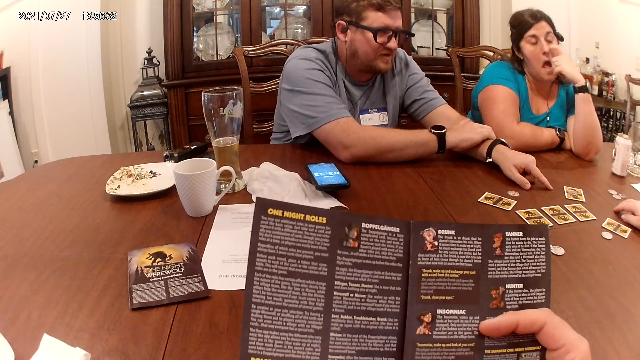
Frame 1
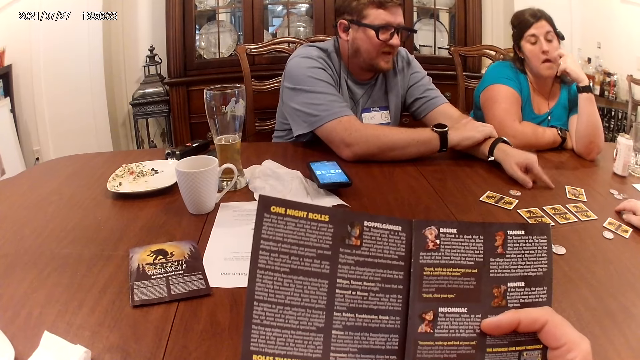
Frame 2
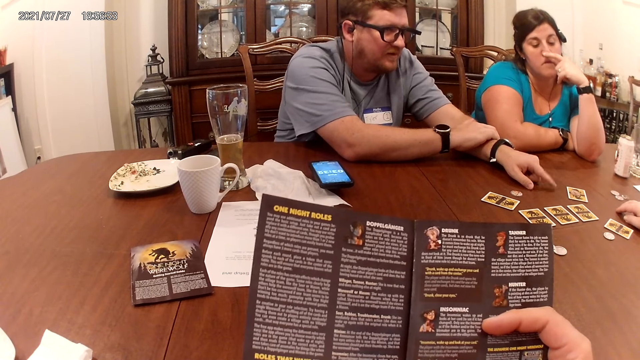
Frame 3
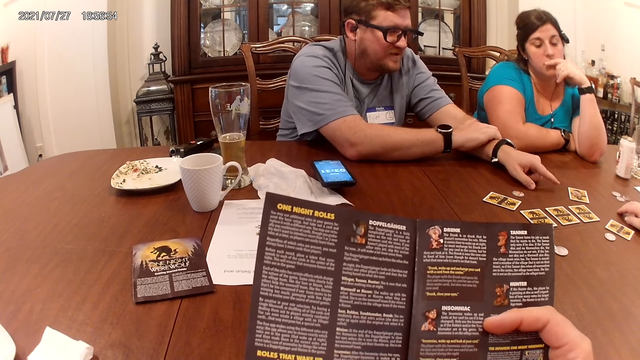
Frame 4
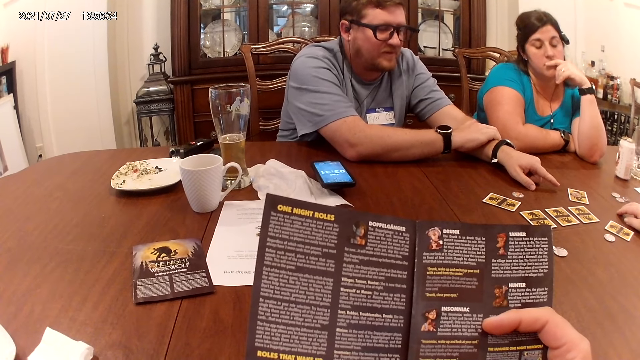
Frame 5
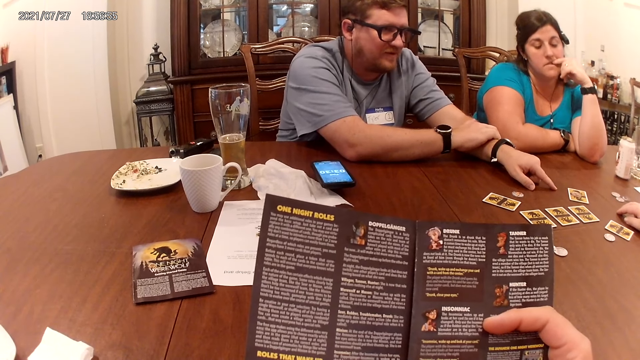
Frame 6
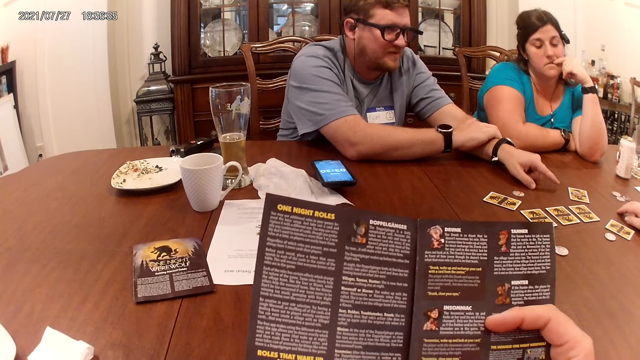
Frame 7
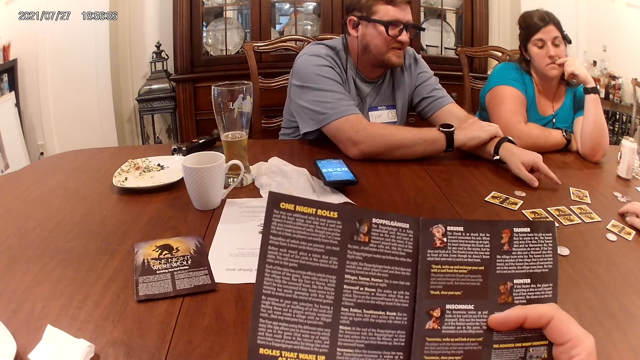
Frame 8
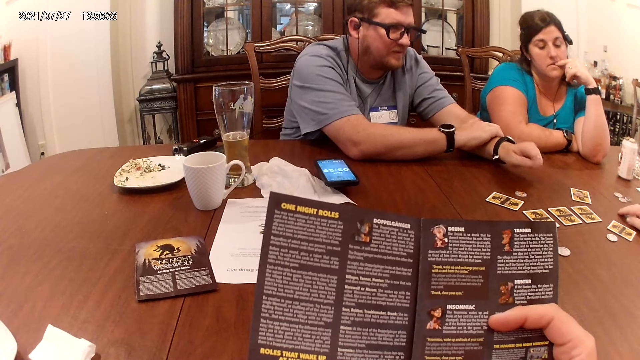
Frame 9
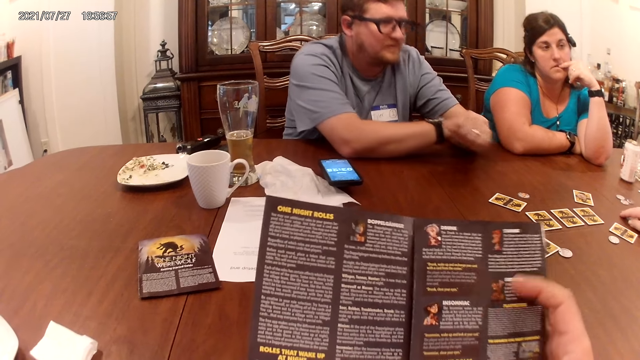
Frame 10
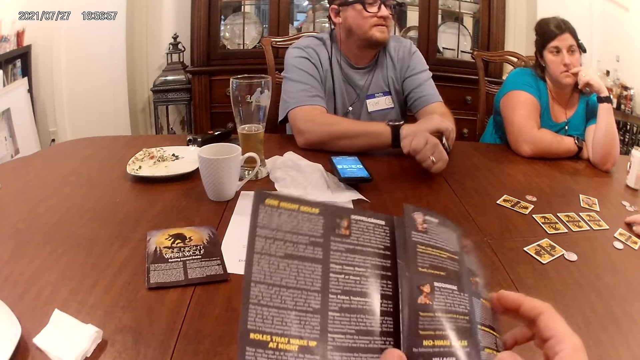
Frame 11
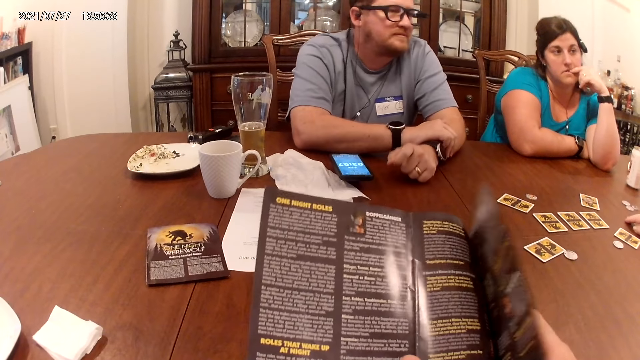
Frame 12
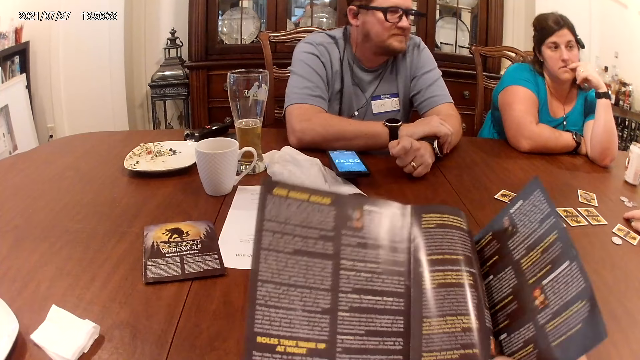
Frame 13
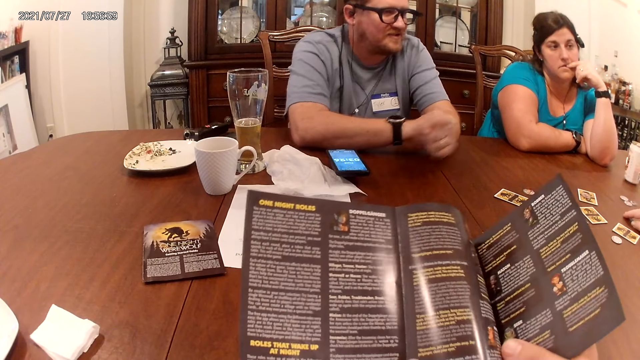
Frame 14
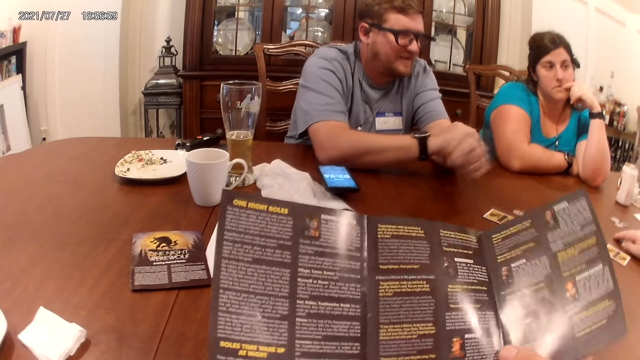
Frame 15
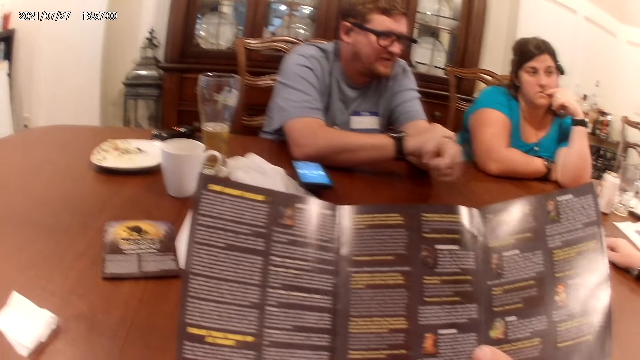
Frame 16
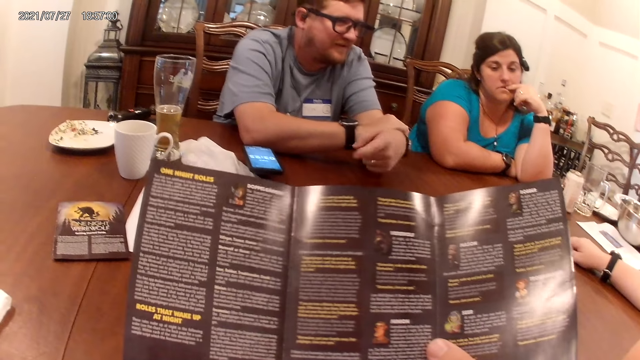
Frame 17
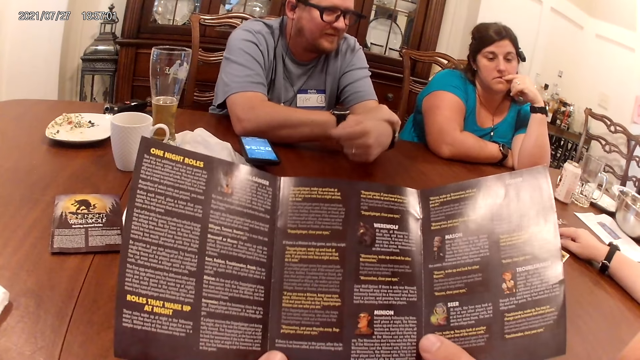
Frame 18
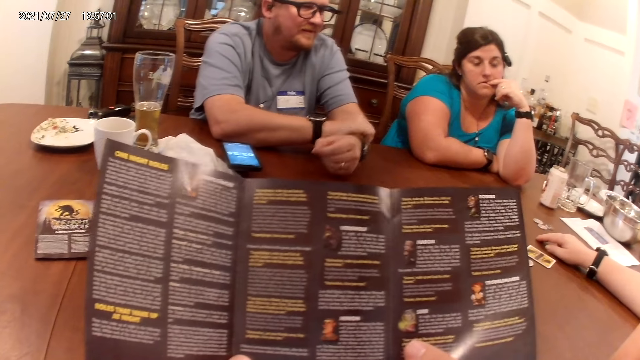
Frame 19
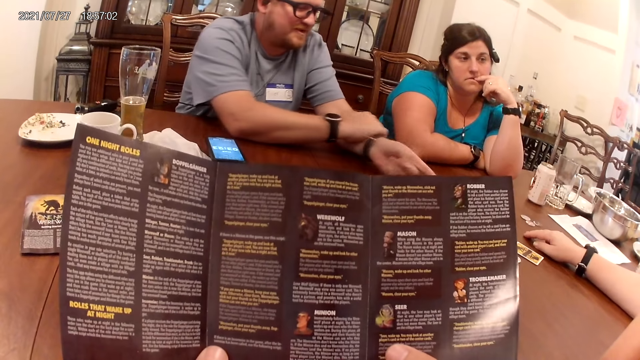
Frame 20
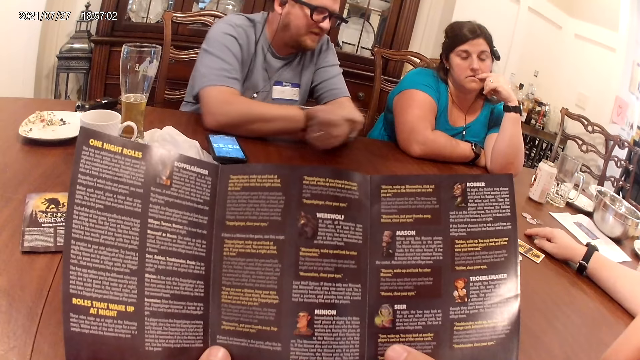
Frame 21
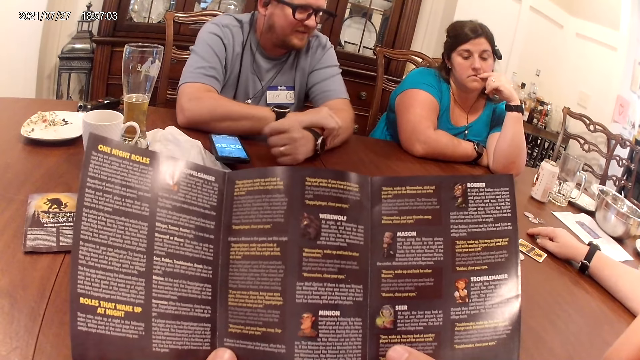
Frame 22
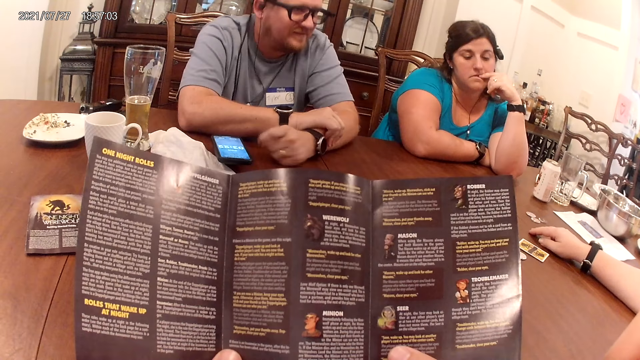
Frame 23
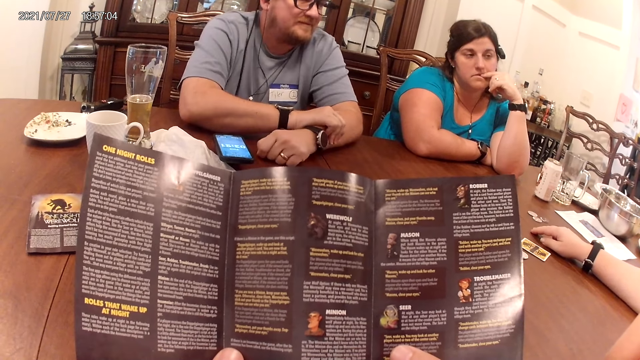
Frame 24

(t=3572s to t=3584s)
The camera wearer opens the piece of paper in his hand with his right hand. The man shakes his left hand.

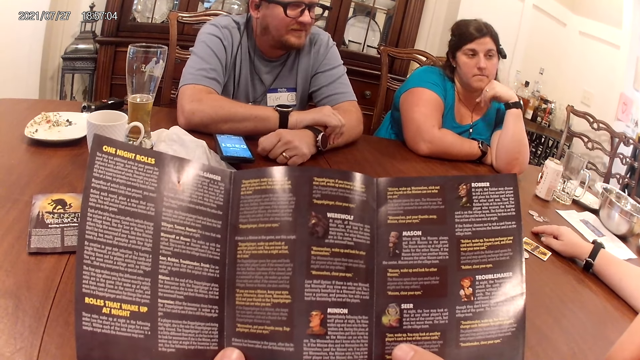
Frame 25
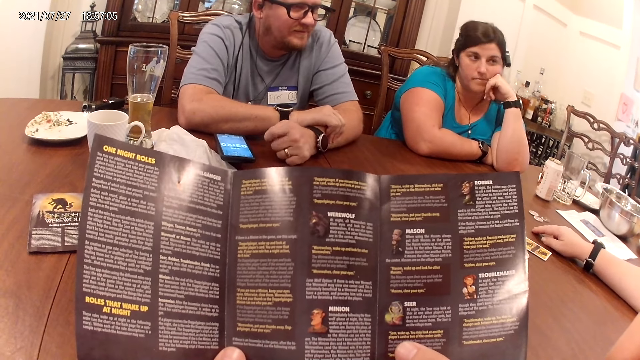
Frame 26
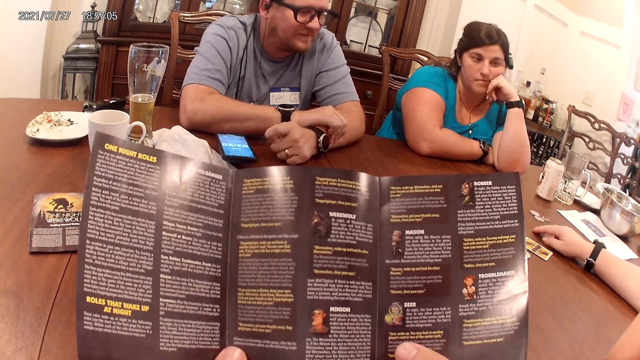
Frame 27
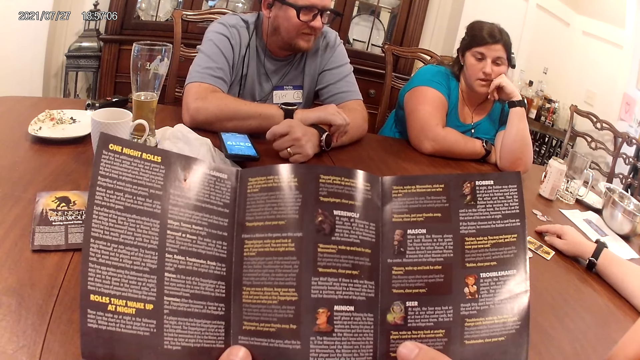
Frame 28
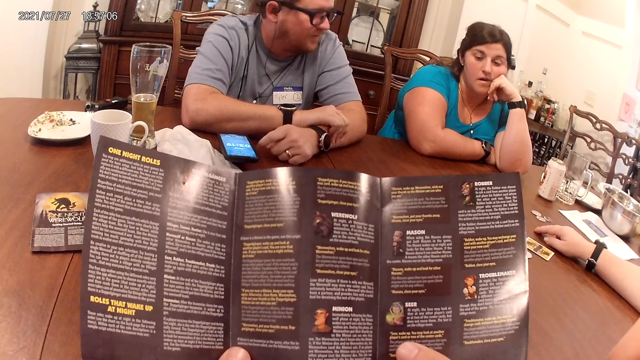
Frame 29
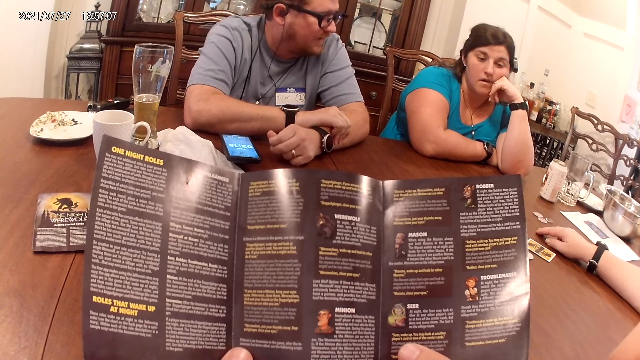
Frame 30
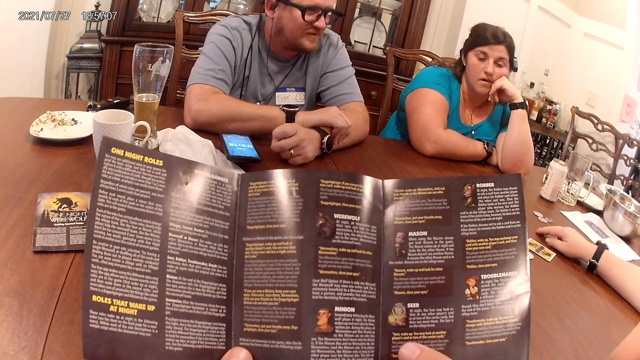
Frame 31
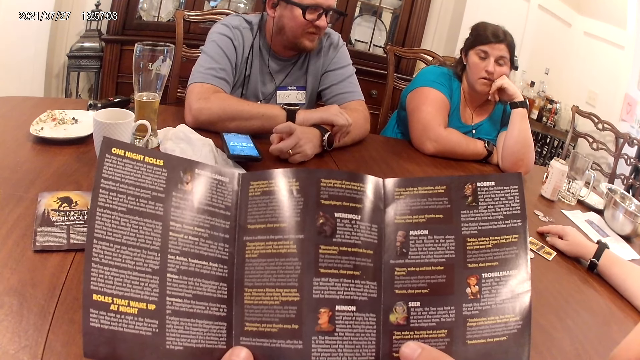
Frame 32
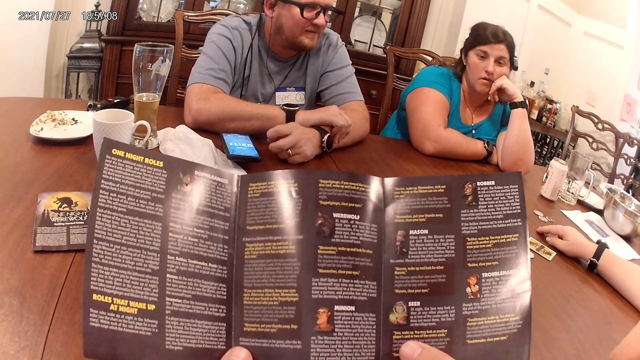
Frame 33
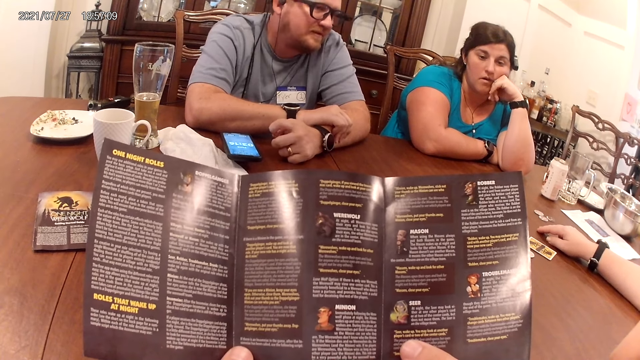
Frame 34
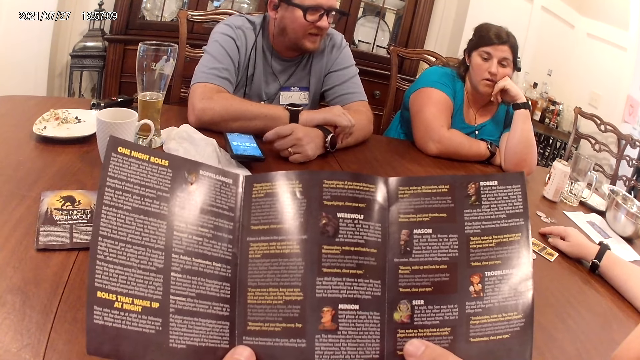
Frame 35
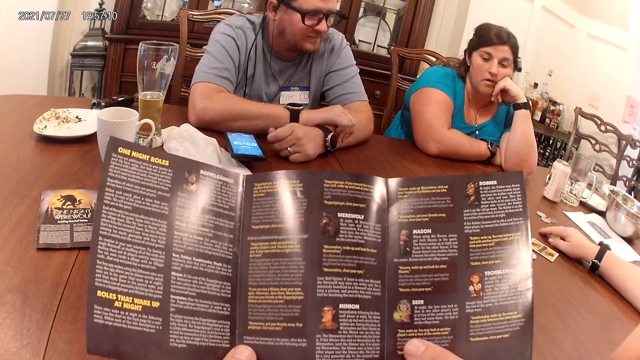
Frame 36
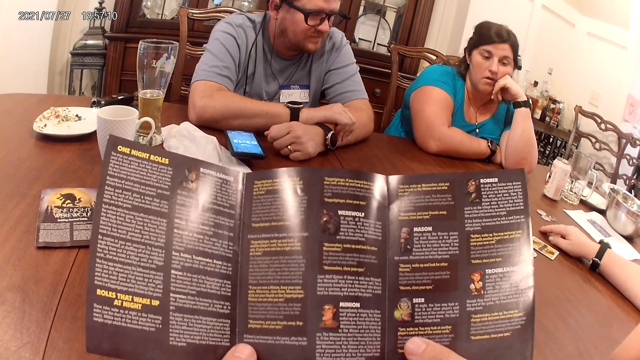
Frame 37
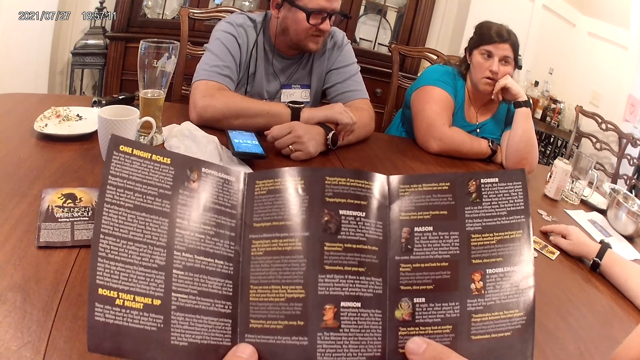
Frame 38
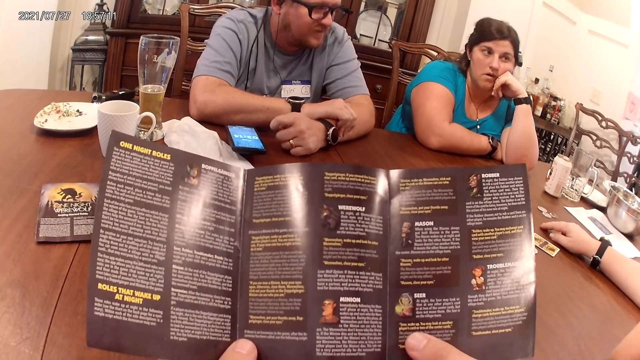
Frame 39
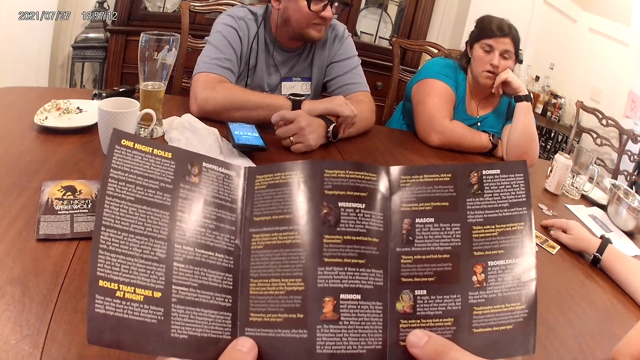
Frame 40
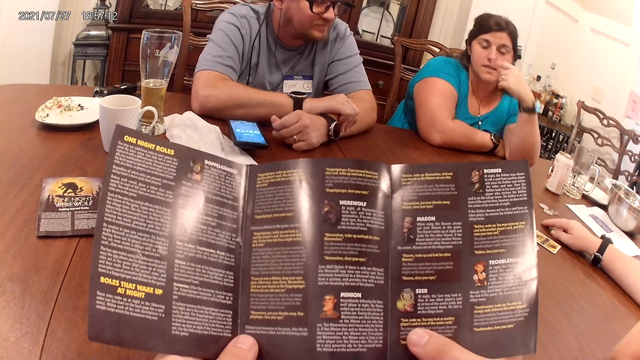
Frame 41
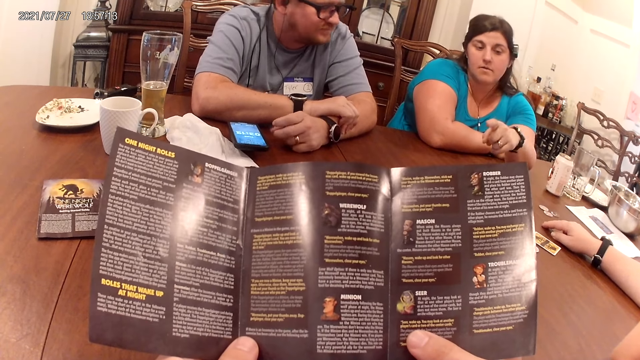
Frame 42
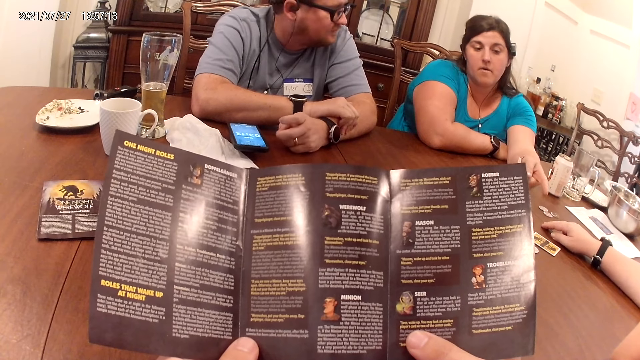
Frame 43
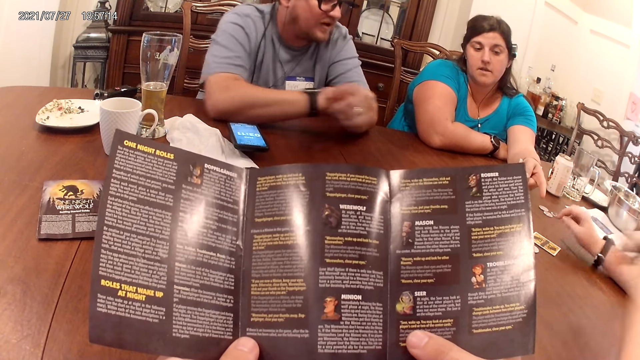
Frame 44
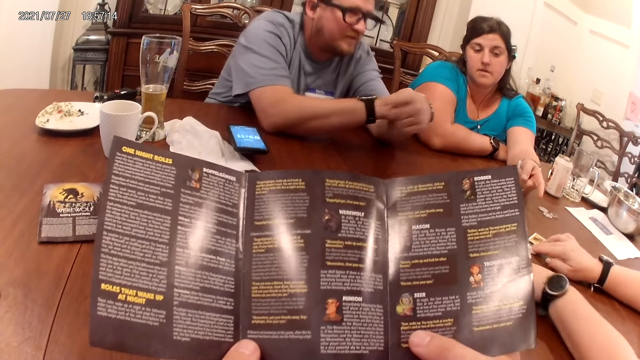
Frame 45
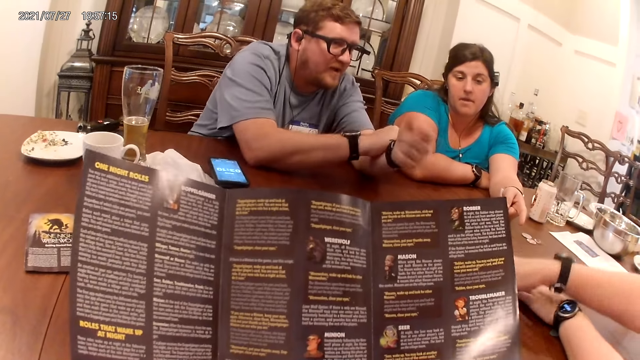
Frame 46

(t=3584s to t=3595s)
The woman converses with the man and another woman. The man converses with the first woman and the other woman. The other woman adjusts some chips on the table with both hands.
